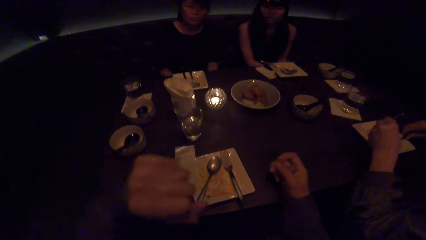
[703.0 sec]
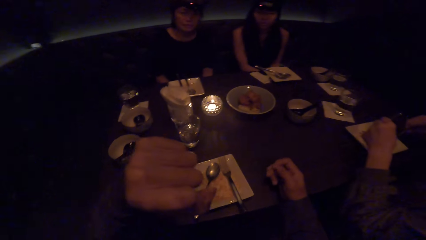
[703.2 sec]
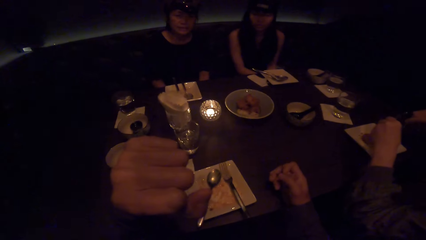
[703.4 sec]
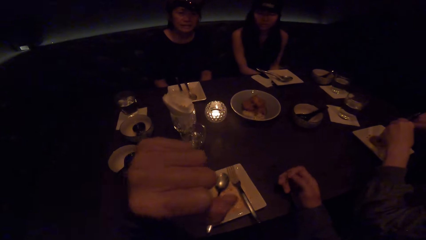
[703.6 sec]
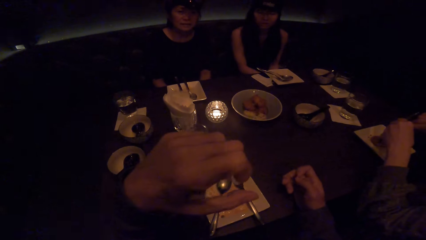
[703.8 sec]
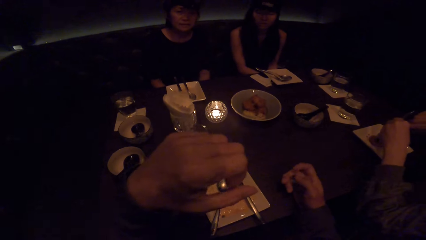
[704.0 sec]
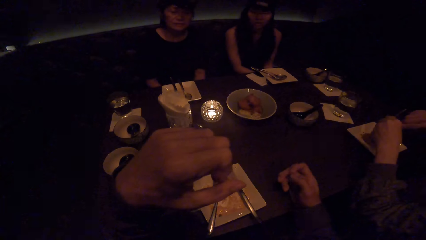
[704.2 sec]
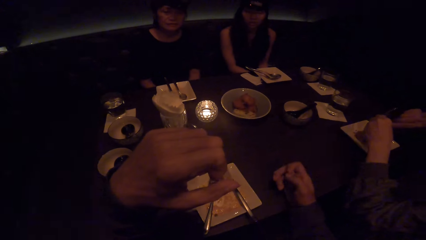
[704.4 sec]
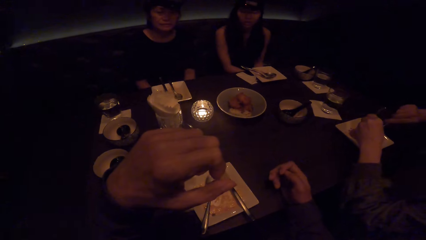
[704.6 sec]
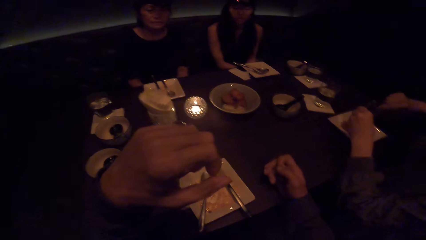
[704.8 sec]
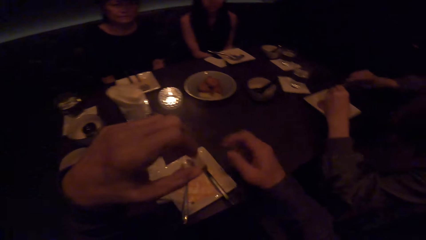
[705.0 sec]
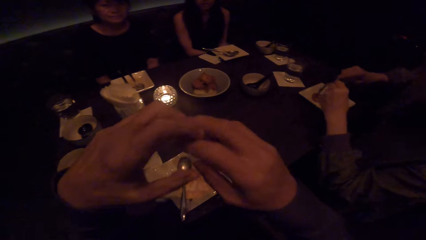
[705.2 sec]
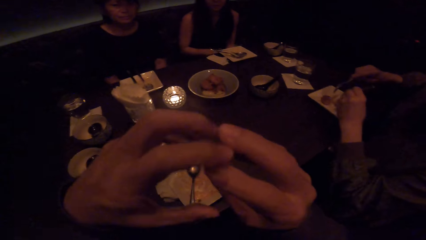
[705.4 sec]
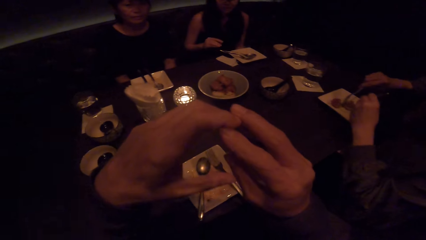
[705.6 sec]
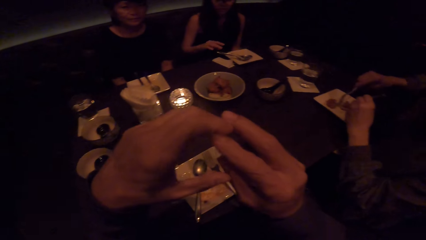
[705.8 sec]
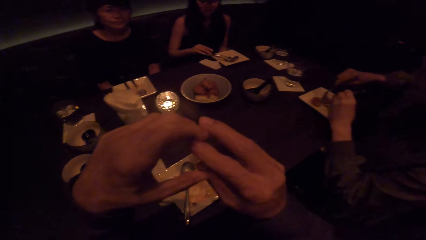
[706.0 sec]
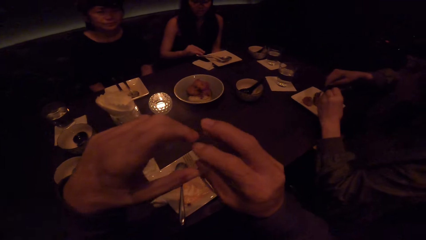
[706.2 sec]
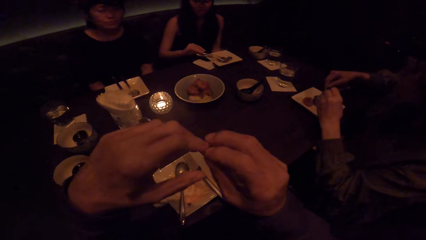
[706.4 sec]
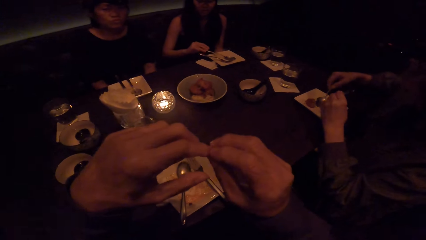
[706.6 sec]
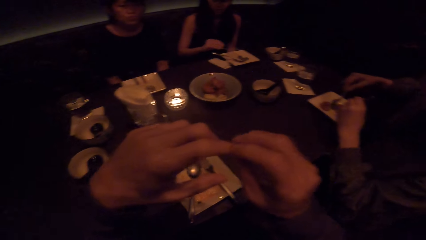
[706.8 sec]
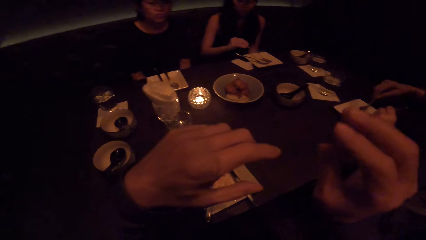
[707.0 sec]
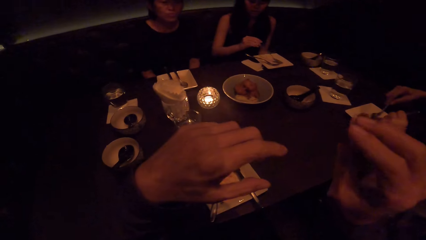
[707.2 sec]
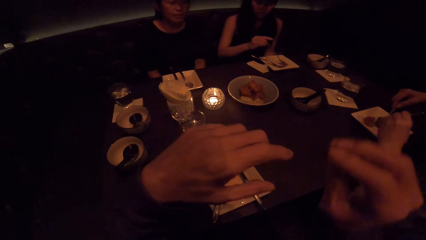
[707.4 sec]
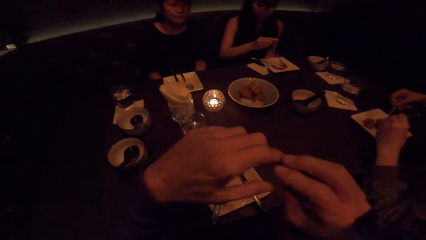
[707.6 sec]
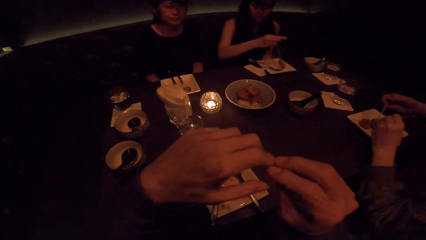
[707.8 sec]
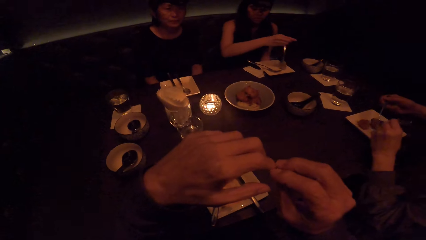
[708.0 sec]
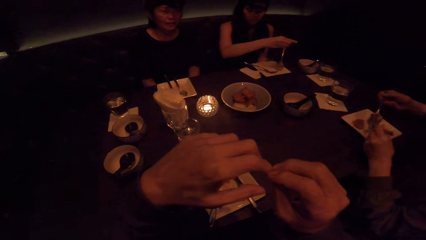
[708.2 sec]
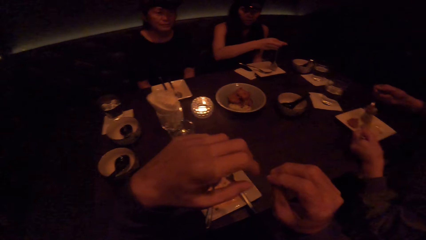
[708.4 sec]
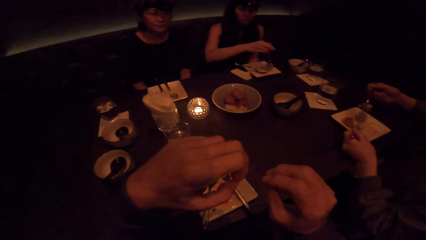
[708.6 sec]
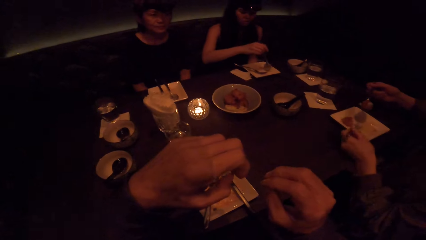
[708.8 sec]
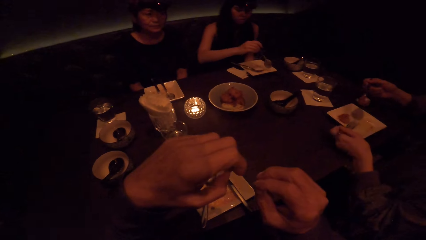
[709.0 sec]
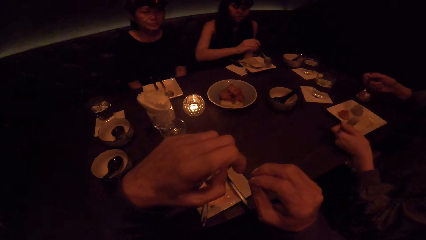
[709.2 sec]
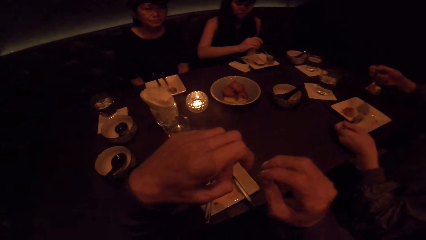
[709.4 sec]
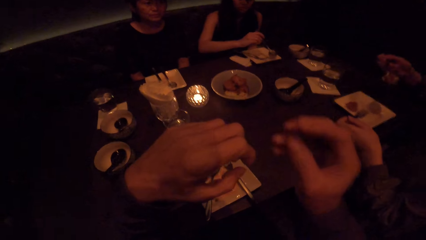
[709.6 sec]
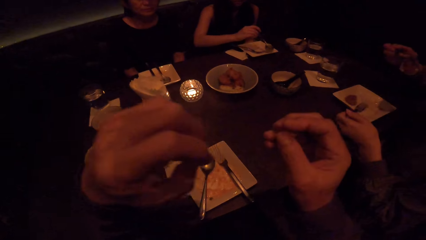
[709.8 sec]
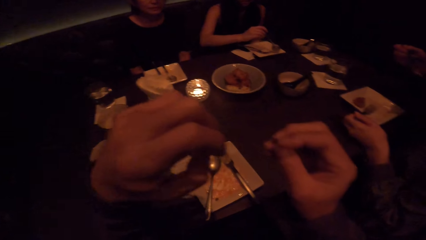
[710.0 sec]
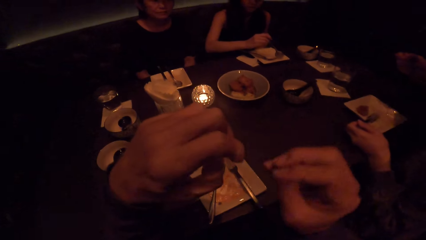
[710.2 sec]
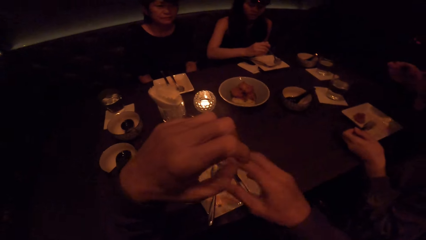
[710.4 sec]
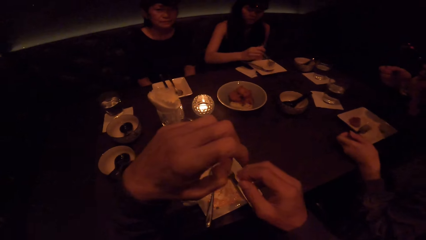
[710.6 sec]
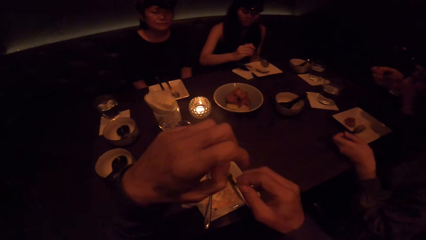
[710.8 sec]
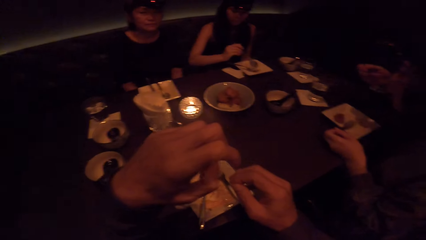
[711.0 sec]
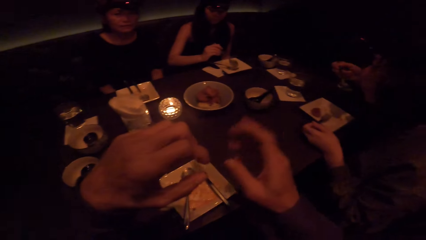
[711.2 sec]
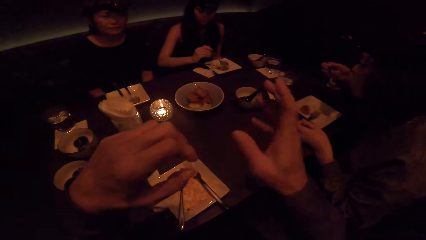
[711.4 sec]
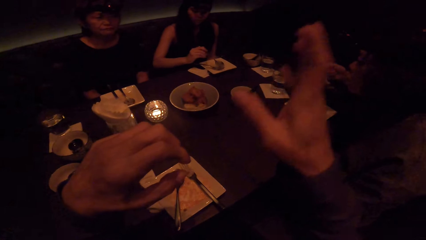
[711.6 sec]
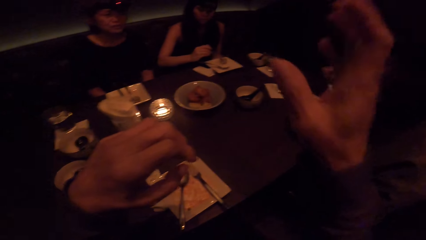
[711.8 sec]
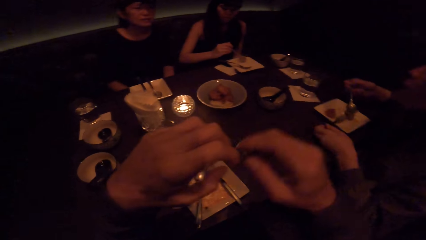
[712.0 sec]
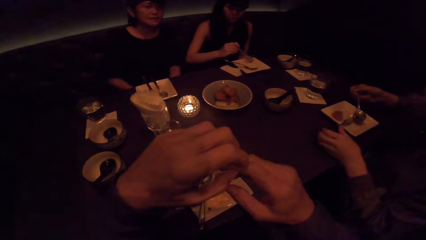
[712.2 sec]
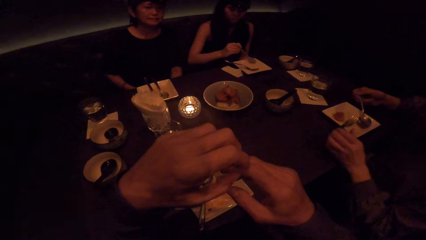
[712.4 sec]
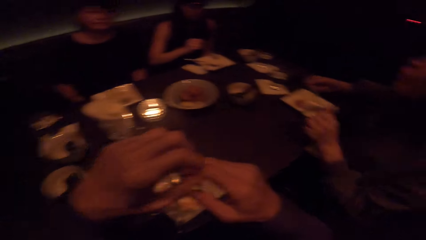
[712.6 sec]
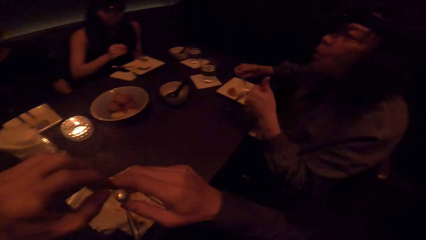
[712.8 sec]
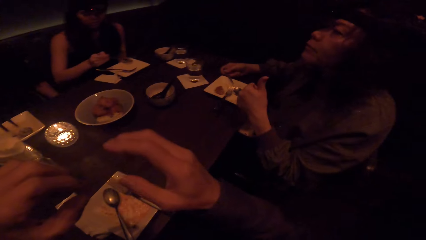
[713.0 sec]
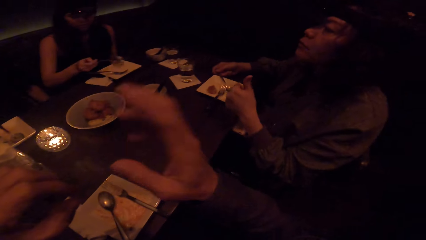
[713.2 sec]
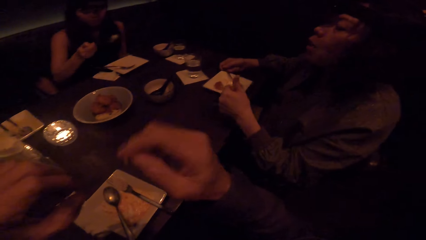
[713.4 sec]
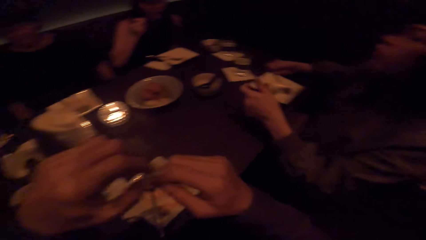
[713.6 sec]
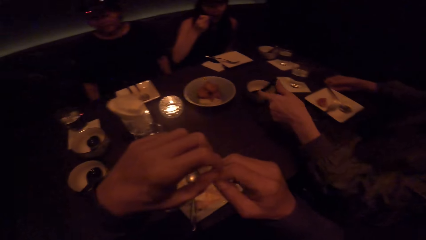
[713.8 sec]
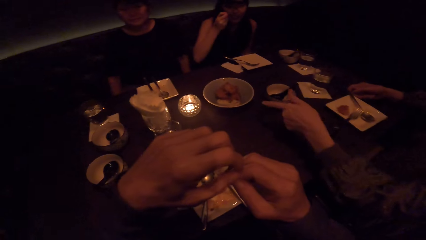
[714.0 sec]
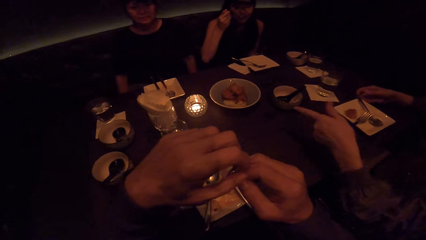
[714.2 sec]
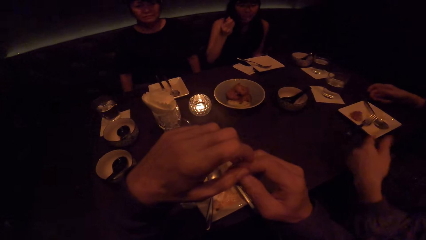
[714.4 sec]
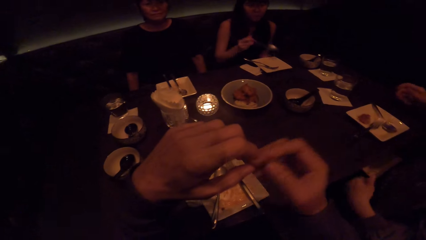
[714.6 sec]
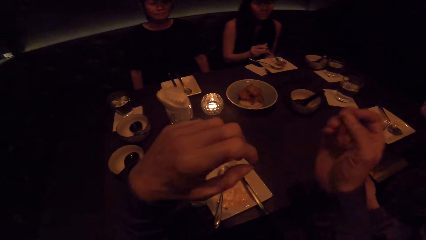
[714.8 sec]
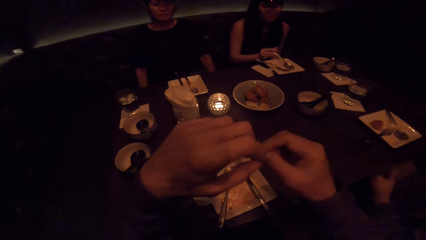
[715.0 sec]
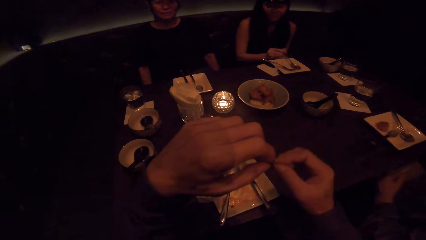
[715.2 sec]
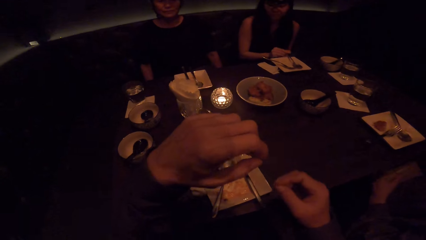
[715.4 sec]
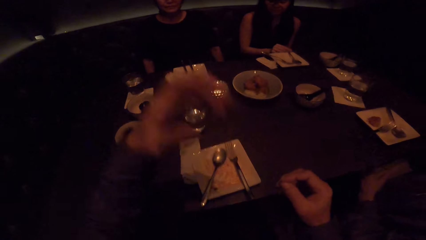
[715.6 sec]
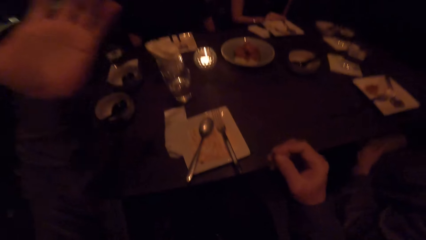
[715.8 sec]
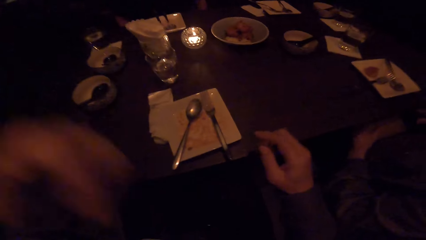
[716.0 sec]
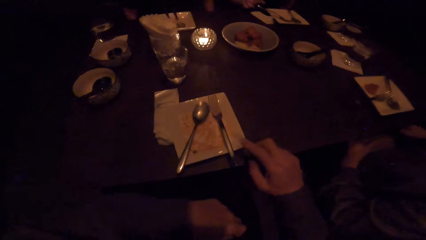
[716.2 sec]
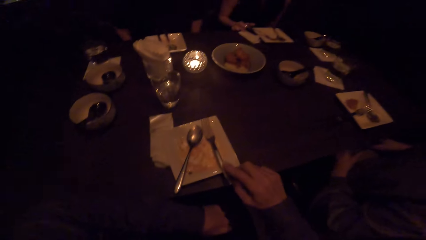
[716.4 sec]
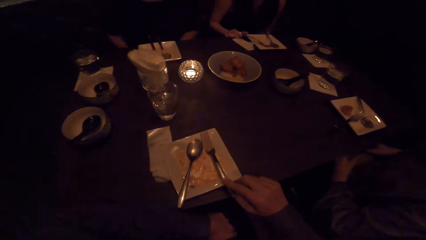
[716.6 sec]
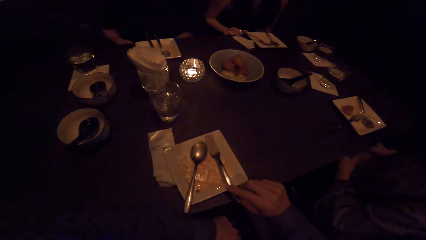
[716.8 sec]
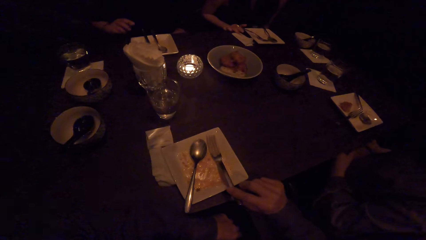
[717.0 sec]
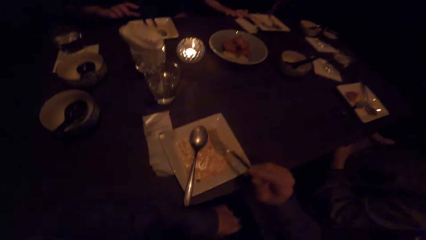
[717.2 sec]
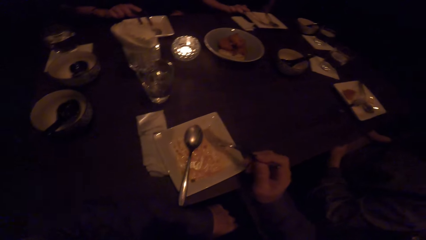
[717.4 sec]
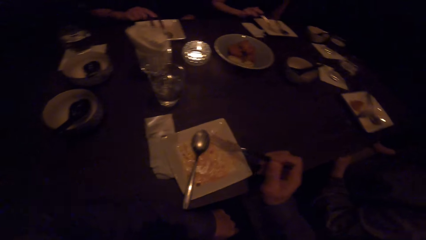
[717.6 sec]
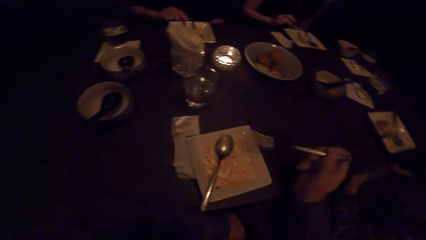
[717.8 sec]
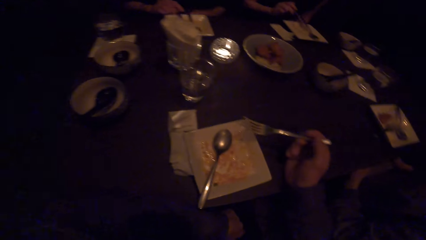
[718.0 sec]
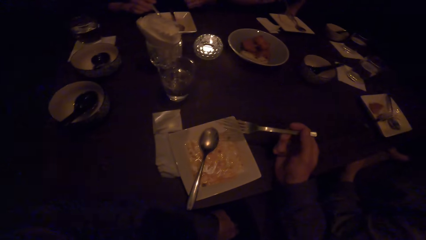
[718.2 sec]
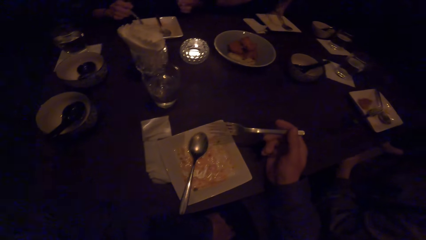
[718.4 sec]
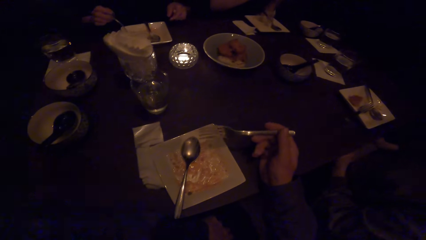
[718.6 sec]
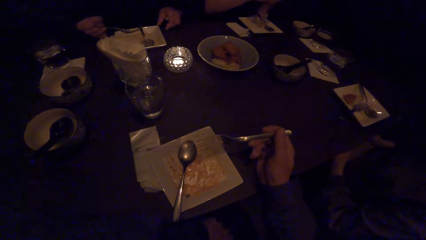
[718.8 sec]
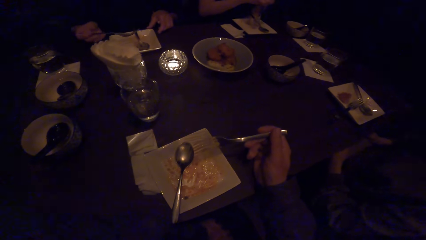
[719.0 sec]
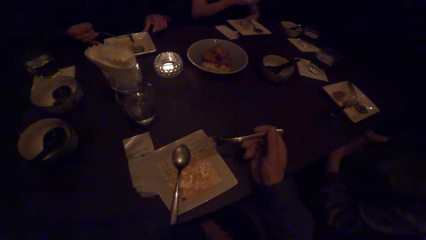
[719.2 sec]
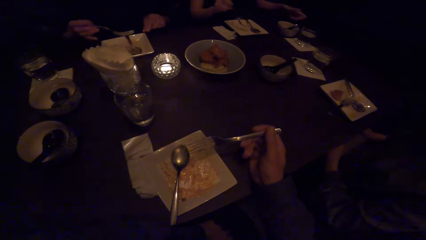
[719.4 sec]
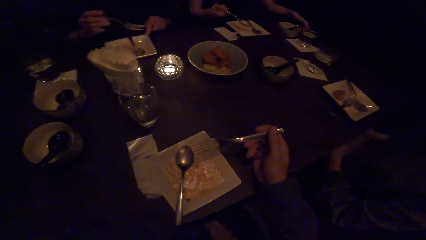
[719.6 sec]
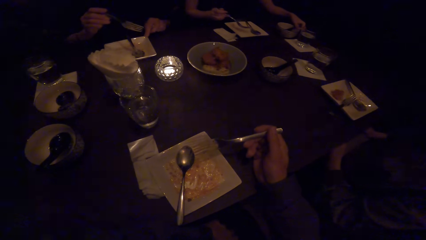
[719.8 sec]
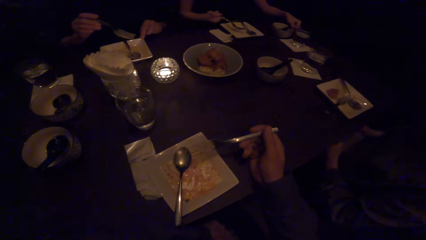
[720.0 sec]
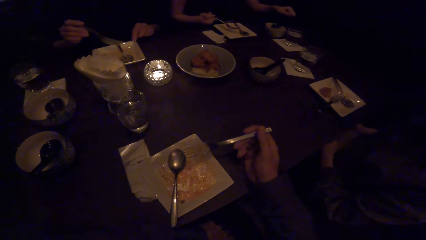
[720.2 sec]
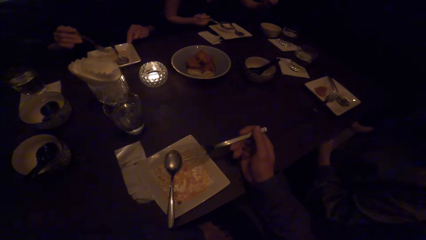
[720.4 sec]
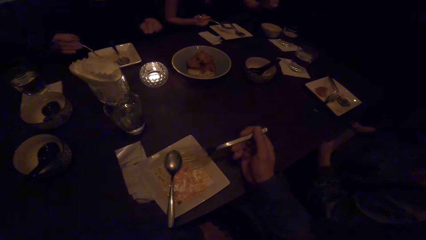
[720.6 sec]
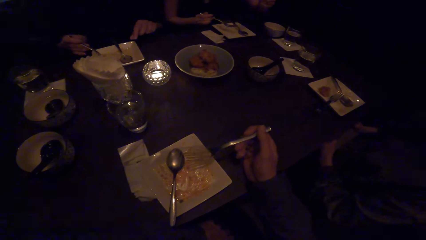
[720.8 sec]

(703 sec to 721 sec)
The camera wearer talks to a woman, another woman and a third woman. The second woman looks at the camera wearer. The third woman looks at the camera wearer. A fourth woman picks up a fork from the plate with her right hand and scrapes the food with the spoon. A fifth woman picks up a spoon with her right hand and scoops food with the spoon. The fourth woman puts the food in her mouth with the spoon. The camera wearer looks at the first woman. The fifth woman puts the food in her mouth with the spoon. The camera wearer moves his right hand. The fifth woman drops the spoon in the plate with her right hand. The camera wearer picks up a fork from the plate with his right hand. A sixth woman picks up a fork with her right hand. The fifth woman picks up a fork with her right hand.
